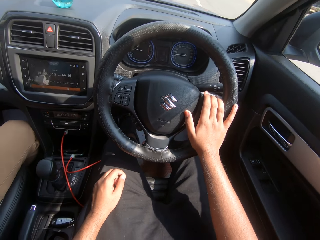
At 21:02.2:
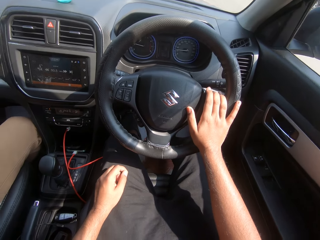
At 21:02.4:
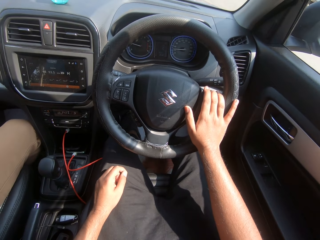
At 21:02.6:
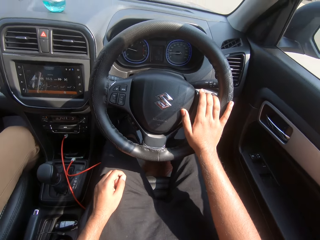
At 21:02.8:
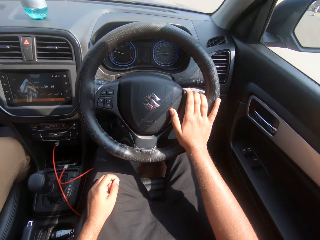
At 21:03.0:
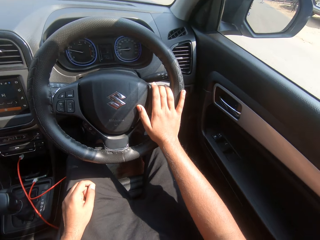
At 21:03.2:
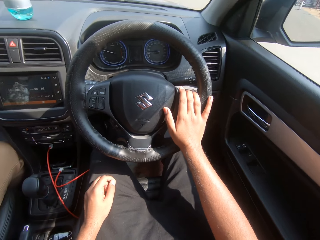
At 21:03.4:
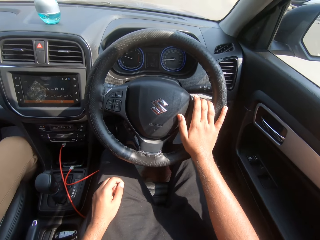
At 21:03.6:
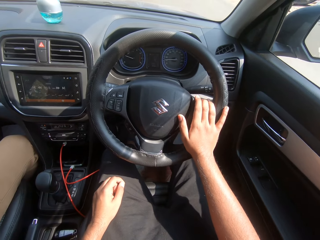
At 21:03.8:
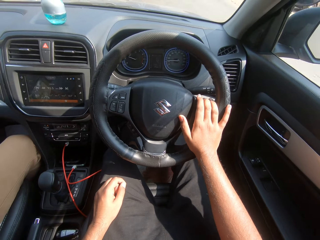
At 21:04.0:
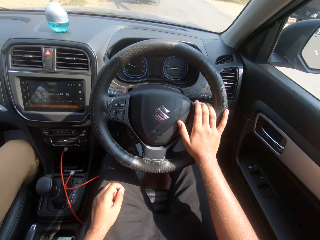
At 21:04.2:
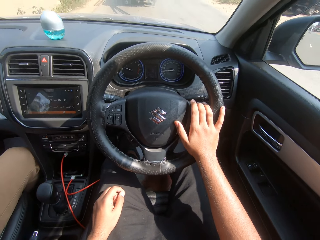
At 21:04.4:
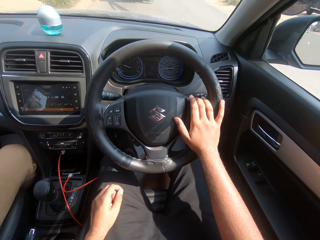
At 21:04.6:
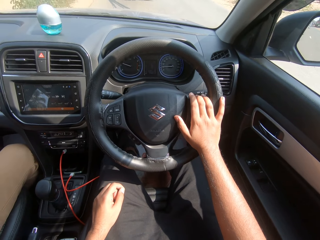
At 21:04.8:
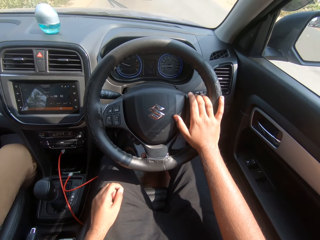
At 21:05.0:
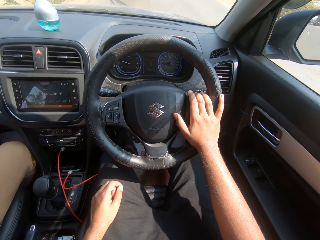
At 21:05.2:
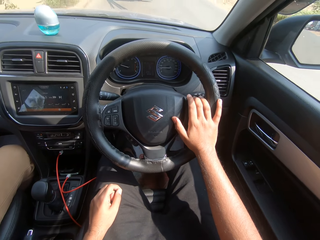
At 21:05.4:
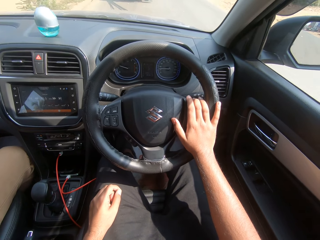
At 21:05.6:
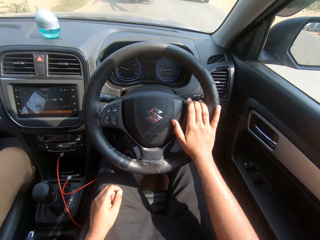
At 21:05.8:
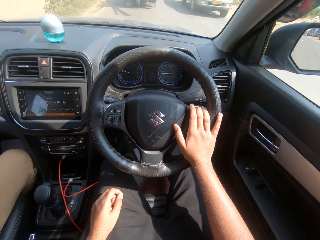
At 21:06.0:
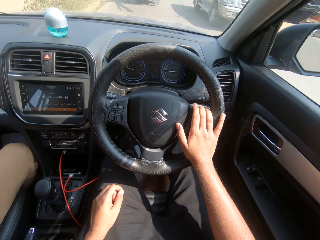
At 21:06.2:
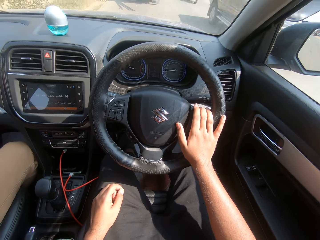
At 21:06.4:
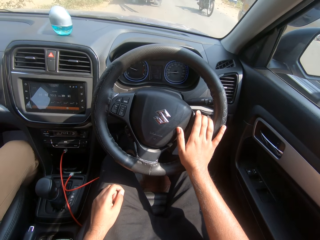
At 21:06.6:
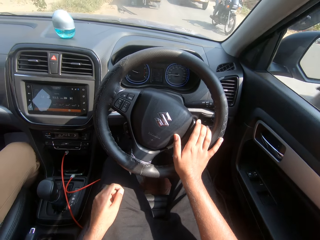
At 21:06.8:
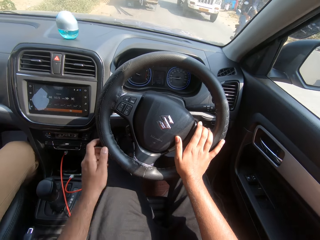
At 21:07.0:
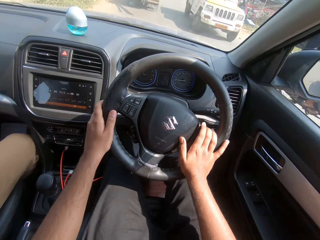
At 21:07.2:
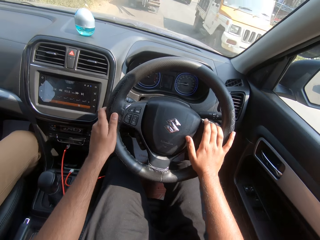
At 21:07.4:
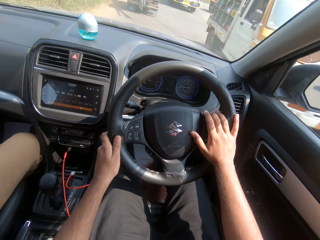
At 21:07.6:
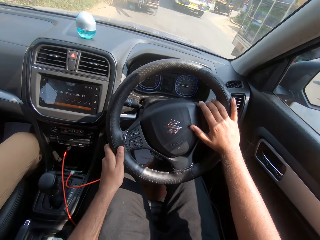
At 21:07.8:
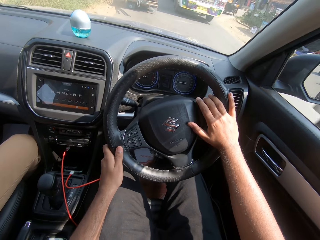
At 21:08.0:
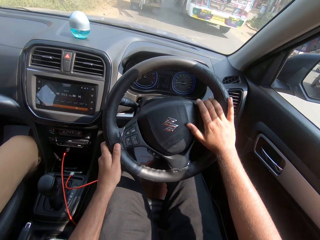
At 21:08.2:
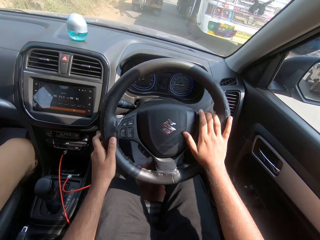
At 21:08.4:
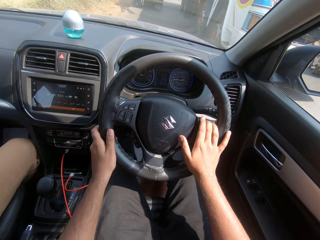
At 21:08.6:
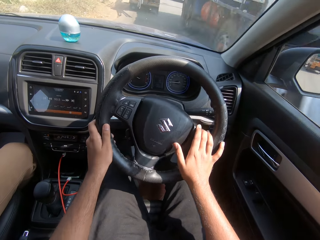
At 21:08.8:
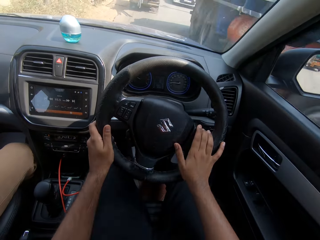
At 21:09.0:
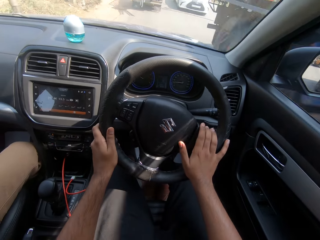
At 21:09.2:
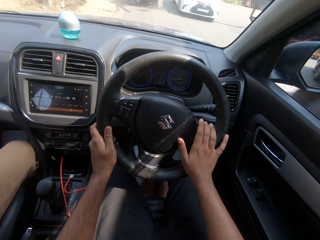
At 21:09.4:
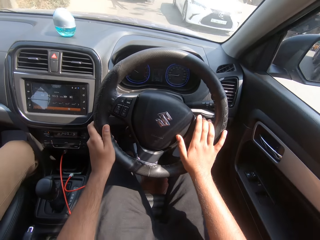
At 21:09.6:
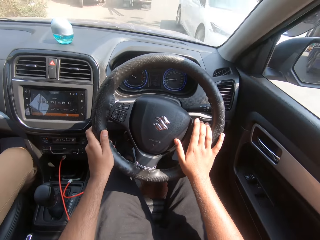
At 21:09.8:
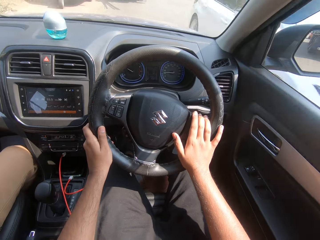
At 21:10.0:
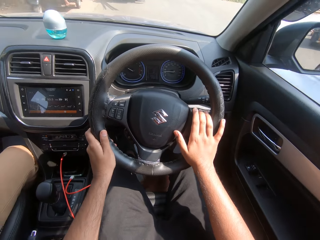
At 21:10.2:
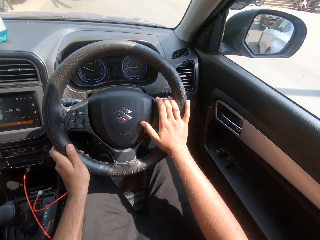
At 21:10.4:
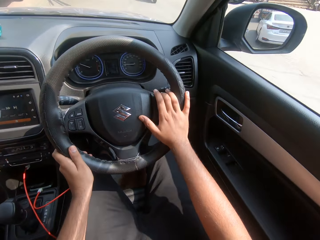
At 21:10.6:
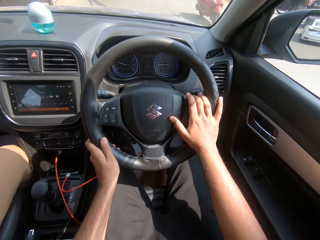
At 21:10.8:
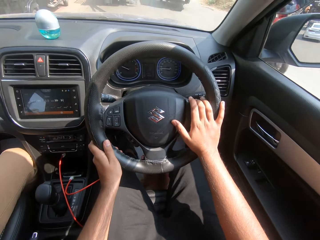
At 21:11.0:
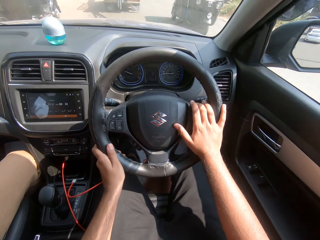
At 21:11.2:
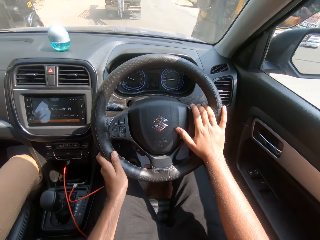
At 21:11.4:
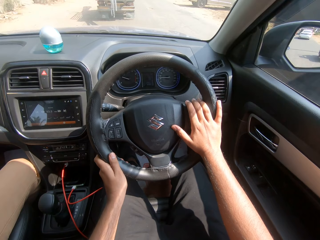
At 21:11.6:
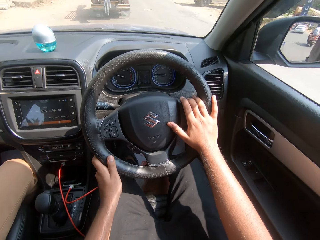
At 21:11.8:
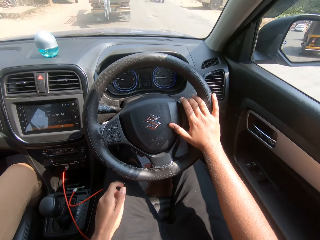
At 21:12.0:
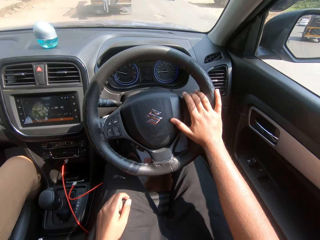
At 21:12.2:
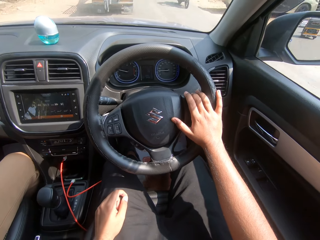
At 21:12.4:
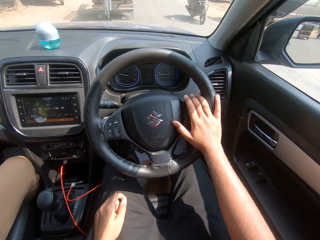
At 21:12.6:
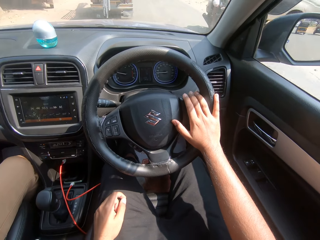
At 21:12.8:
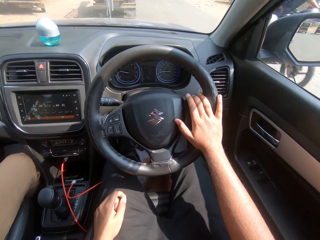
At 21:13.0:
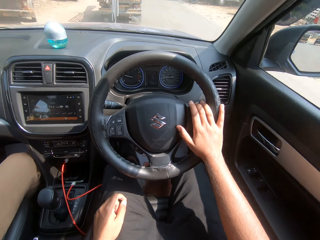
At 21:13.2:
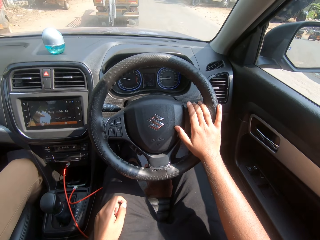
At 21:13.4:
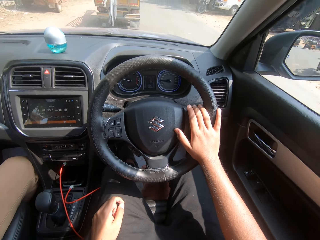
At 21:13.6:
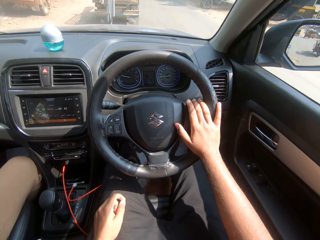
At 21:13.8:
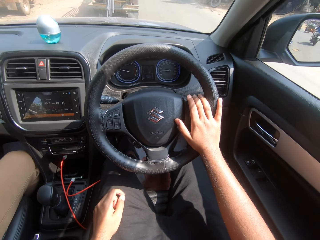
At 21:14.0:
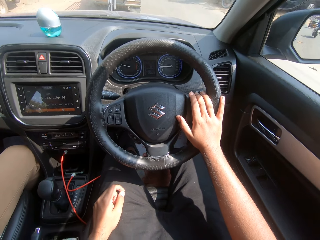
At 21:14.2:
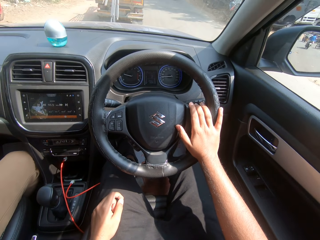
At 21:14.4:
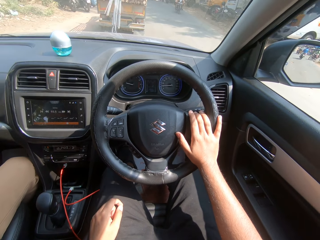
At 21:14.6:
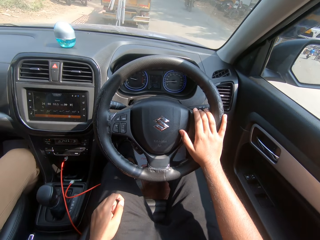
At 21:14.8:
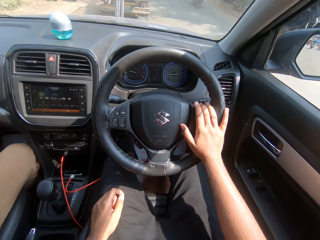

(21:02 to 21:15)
A jeep drives past the camera wearer. A motorcycle drives past him. A truck drives past him. He turns the steering wheel with his hands. Another truck drives past him. A white car drives past him. Another motorcycle drives past him. A tricycle drives past him. He places his left hand on his lap. Another motorcycle drives past him.

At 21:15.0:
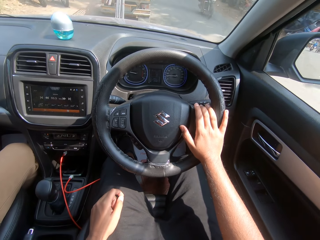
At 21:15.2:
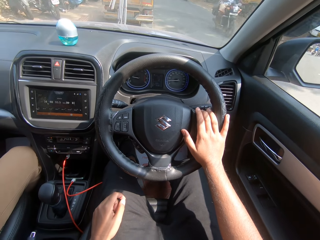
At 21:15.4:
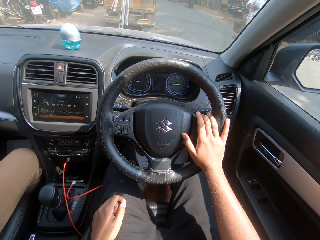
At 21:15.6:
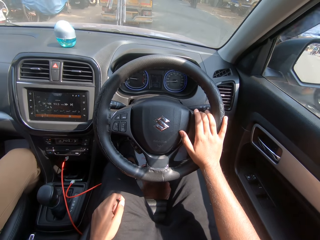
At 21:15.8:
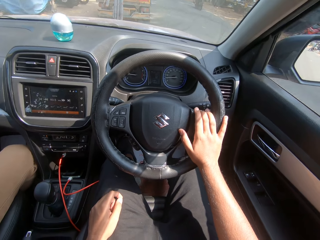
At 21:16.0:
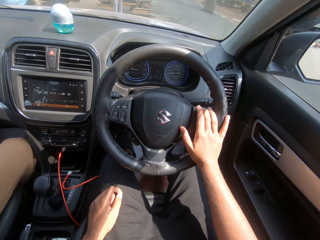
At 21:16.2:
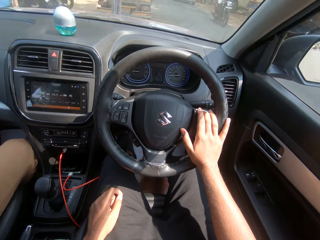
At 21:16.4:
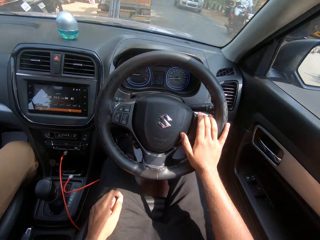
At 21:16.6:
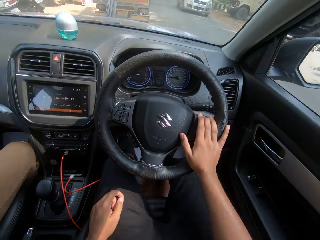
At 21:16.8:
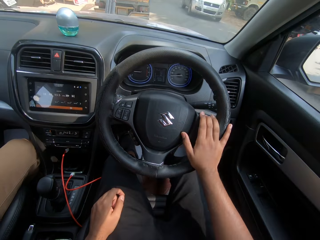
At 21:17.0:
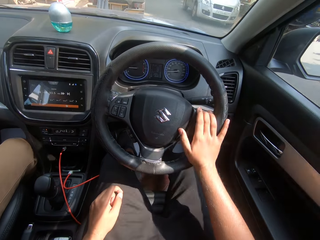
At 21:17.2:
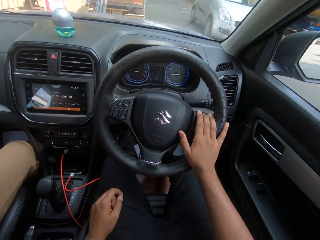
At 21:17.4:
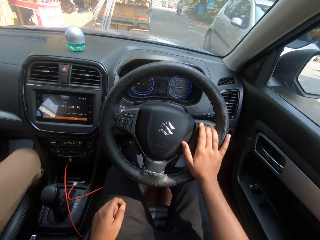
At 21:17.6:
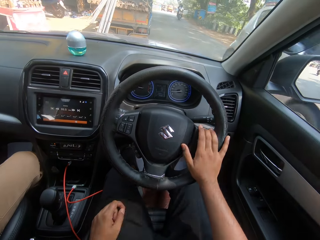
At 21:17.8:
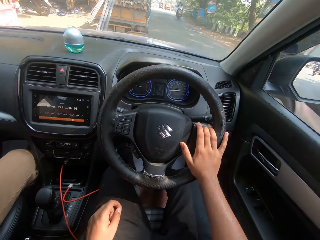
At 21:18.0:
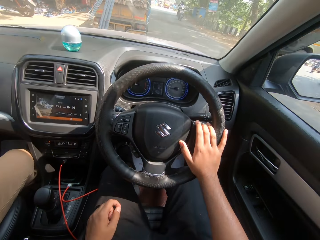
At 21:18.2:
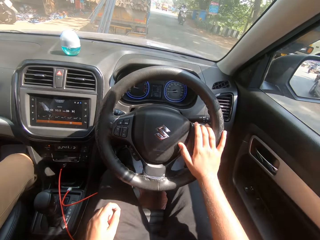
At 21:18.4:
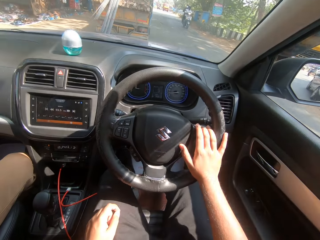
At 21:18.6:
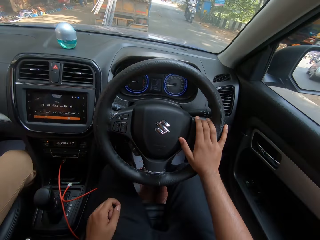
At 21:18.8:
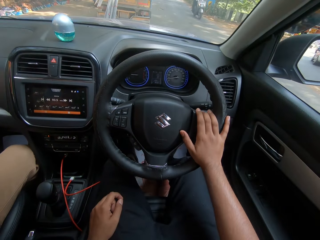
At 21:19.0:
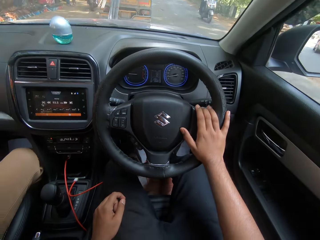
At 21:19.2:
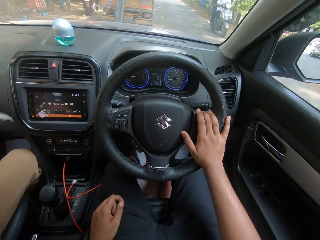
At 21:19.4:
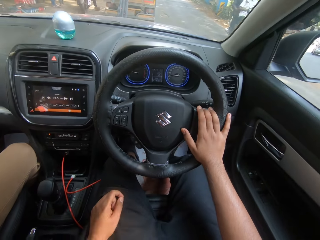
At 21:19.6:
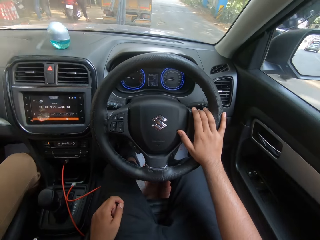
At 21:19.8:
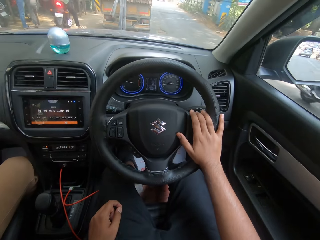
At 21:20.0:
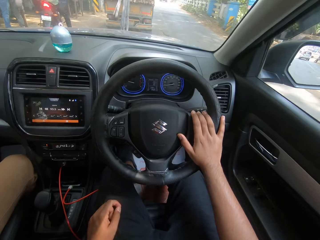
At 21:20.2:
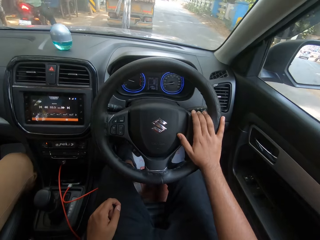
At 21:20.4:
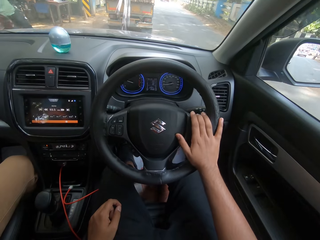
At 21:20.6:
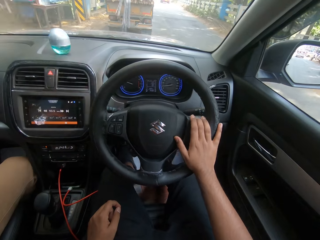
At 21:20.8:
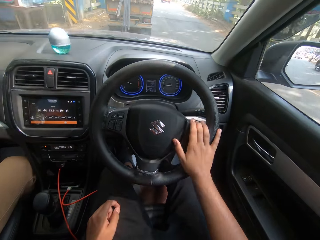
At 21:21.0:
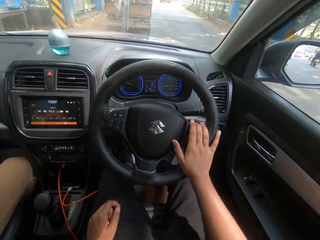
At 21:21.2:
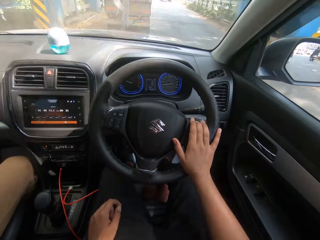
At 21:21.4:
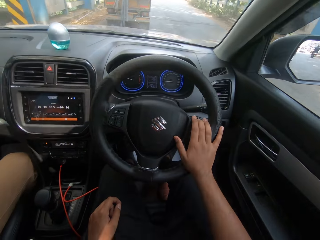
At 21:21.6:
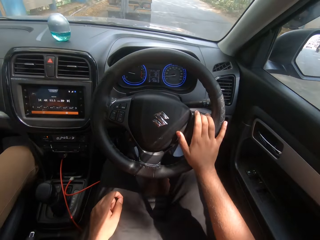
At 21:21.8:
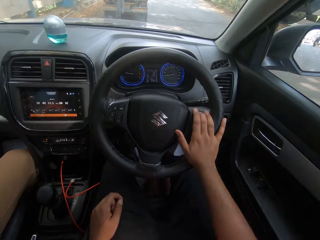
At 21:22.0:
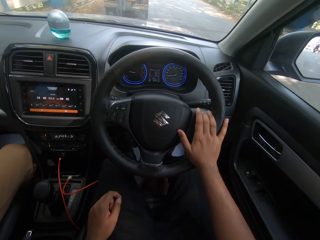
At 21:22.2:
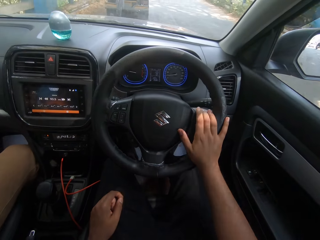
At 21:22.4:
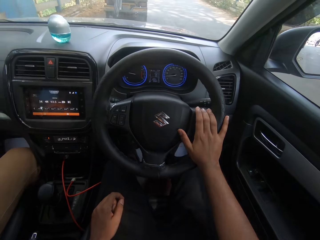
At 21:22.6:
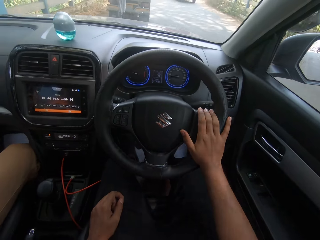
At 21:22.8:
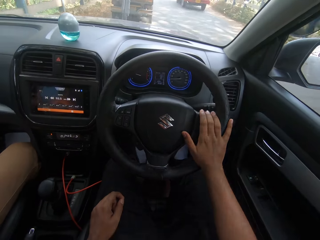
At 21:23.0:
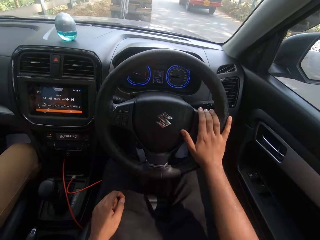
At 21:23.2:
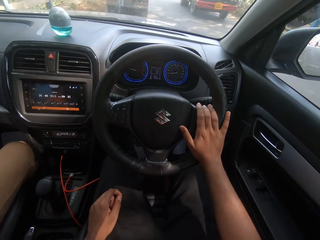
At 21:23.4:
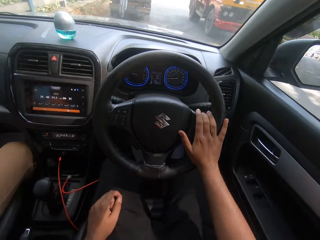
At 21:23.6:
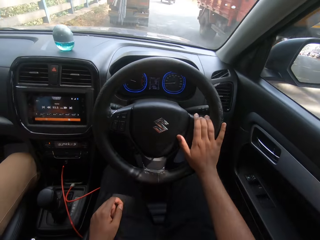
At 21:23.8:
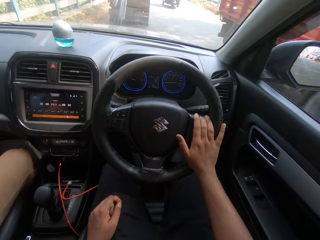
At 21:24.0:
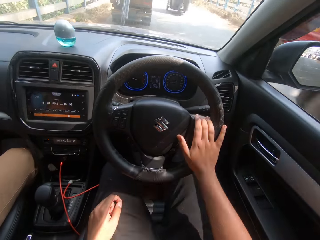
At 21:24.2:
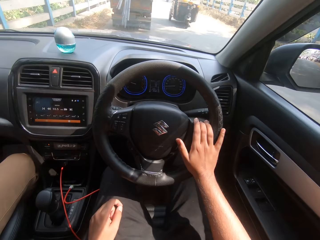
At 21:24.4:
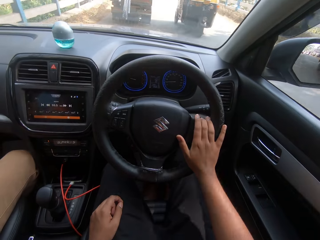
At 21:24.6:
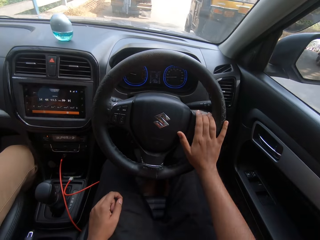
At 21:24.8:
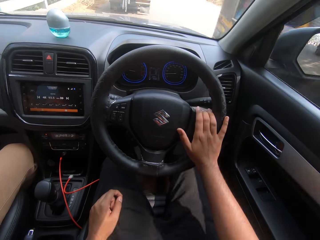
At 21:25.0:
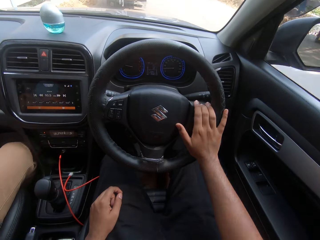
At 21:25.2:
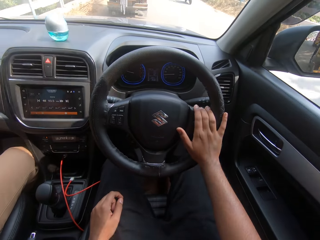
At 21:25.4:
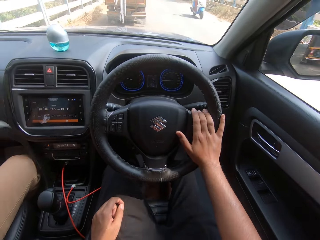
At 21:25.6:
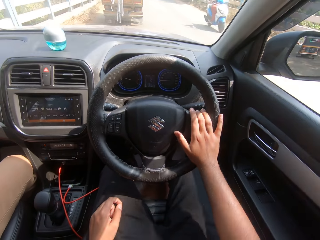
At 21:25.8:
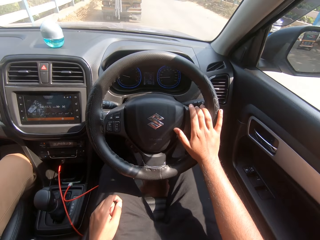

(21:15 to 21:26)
A motorcycle drives past the camera wearer. Another motorcycle drives past him. A car drives past him. Another motorcycle drives past him. A truck drives past him. A tricycle drives past him.
